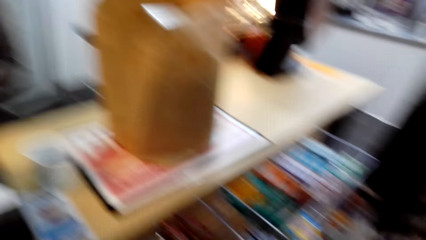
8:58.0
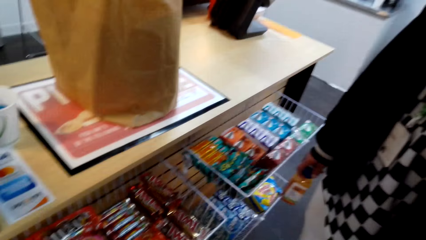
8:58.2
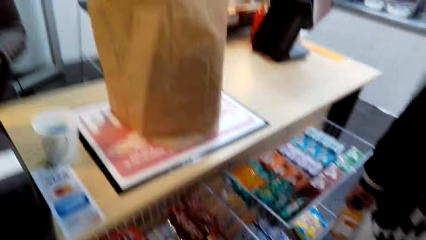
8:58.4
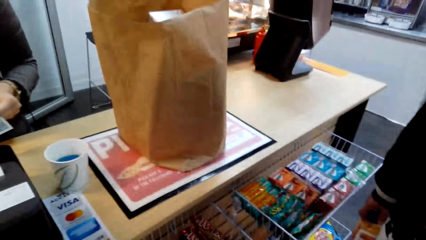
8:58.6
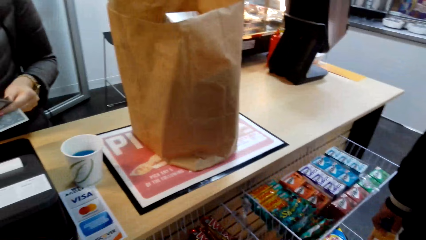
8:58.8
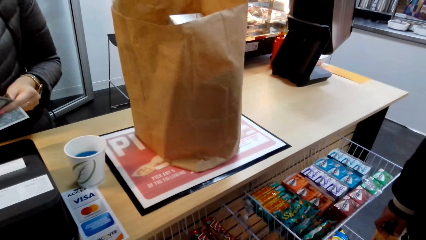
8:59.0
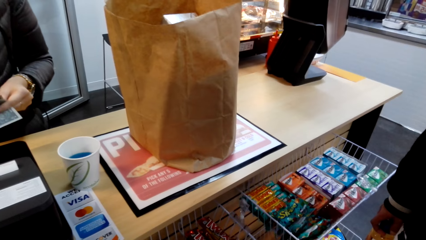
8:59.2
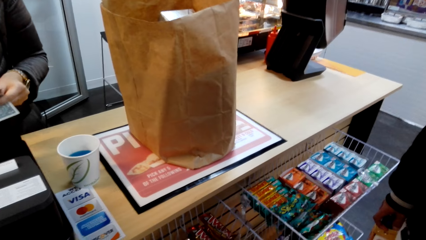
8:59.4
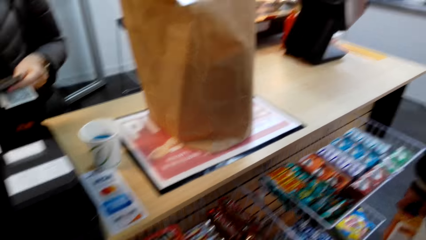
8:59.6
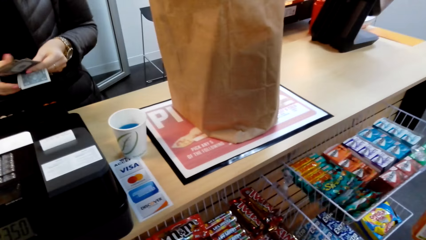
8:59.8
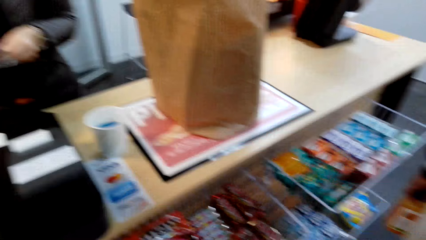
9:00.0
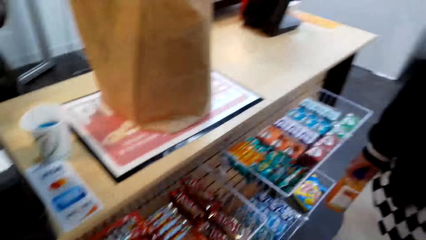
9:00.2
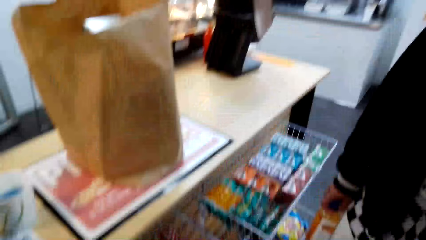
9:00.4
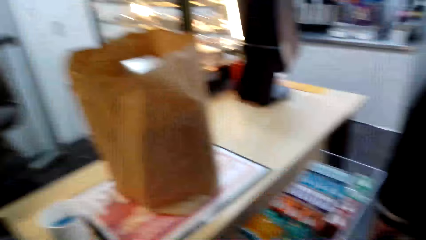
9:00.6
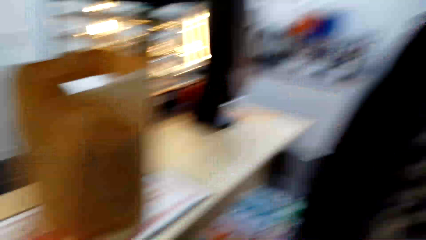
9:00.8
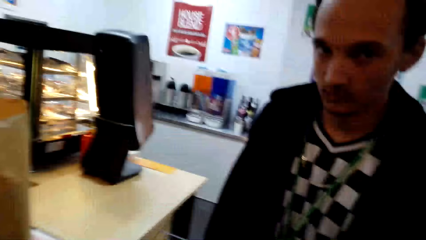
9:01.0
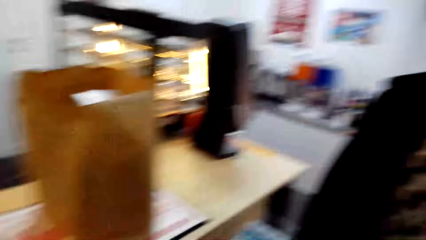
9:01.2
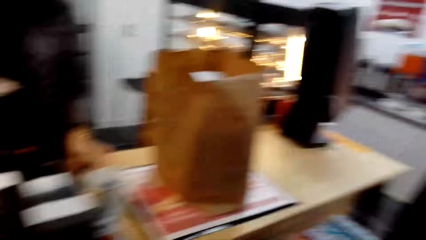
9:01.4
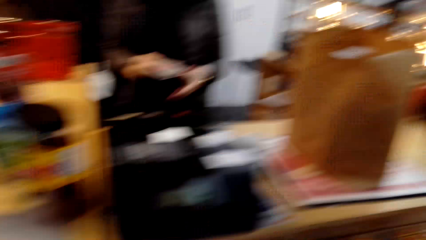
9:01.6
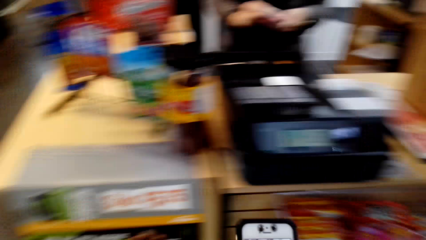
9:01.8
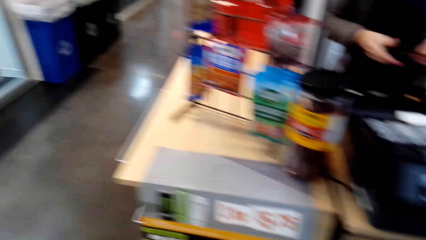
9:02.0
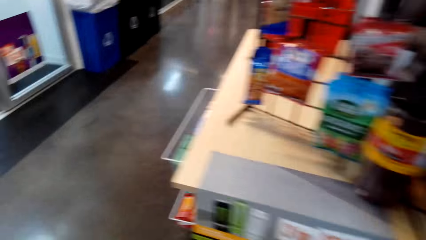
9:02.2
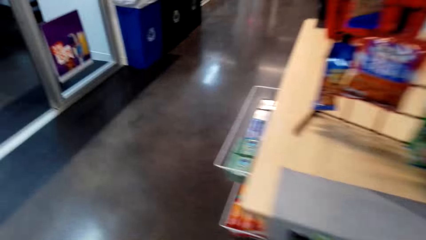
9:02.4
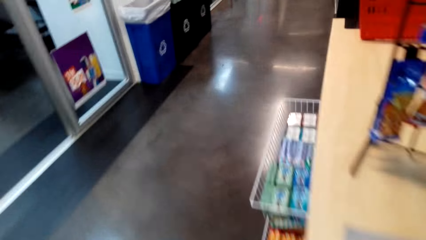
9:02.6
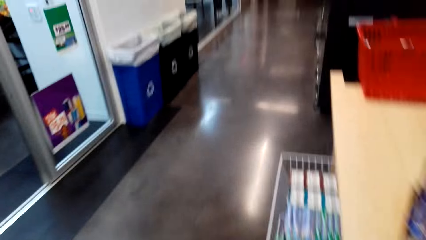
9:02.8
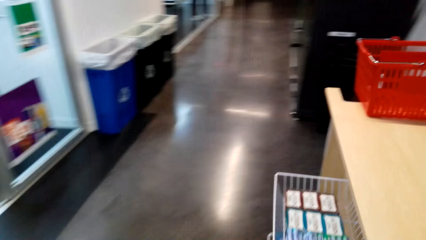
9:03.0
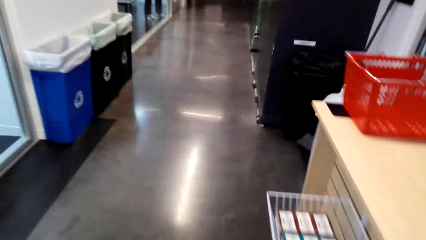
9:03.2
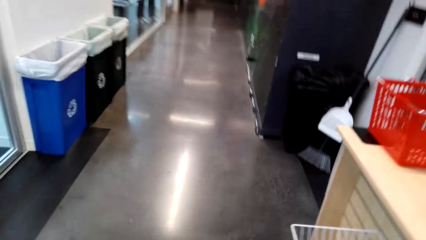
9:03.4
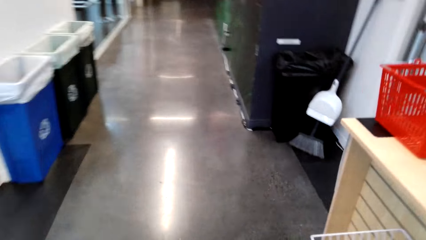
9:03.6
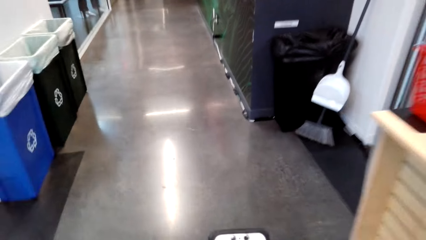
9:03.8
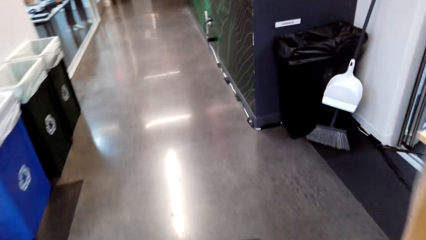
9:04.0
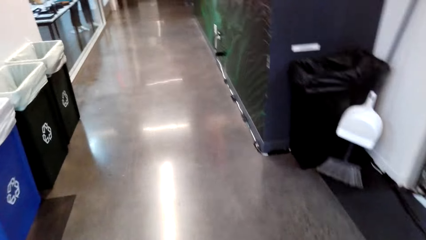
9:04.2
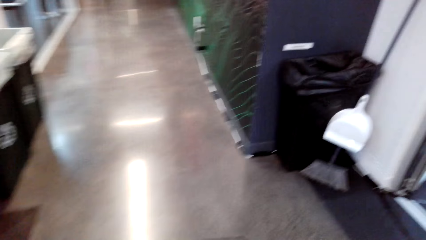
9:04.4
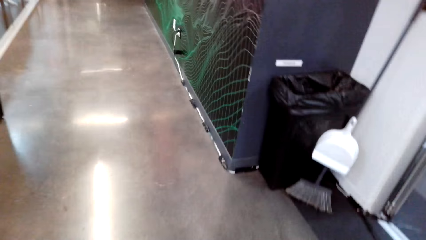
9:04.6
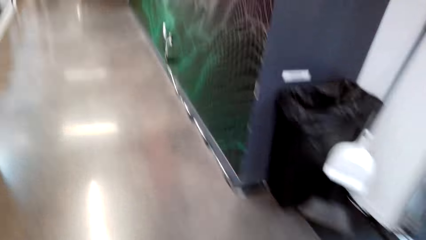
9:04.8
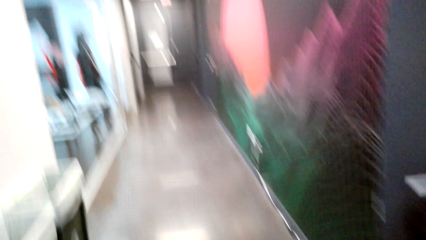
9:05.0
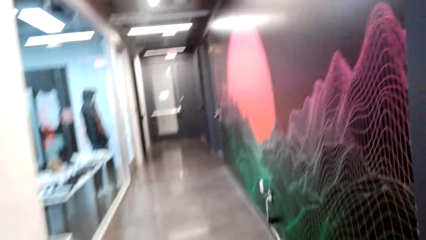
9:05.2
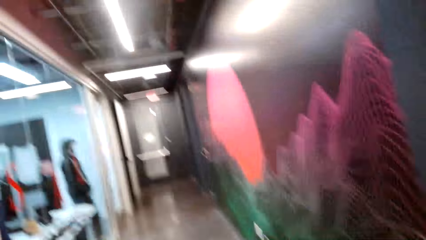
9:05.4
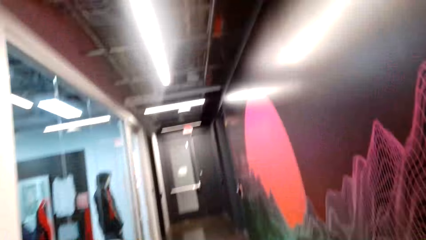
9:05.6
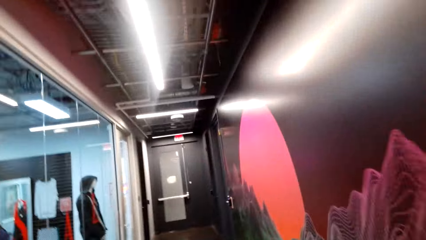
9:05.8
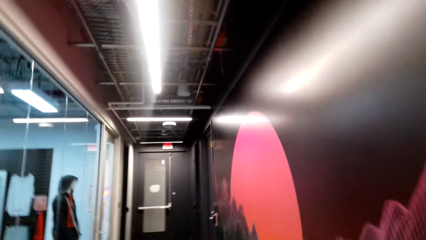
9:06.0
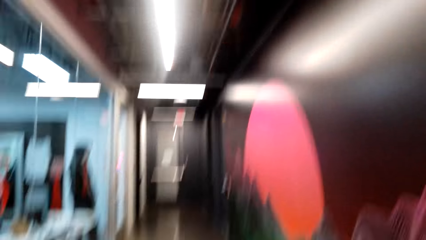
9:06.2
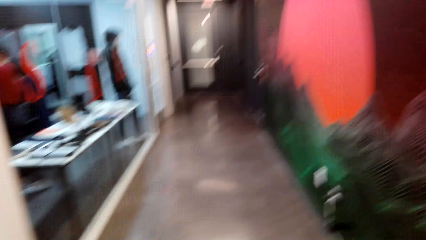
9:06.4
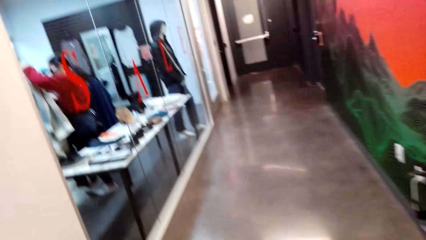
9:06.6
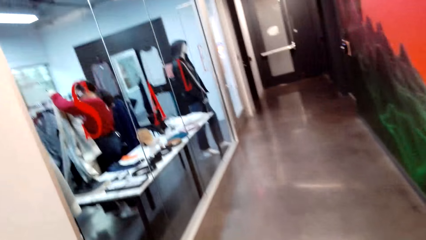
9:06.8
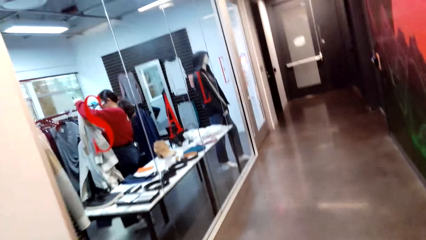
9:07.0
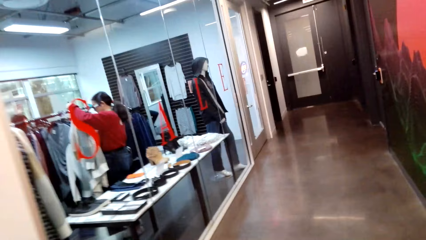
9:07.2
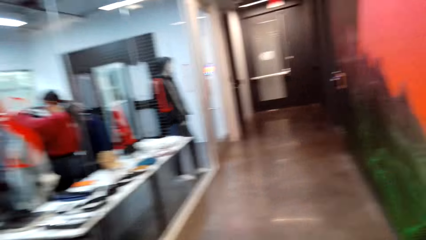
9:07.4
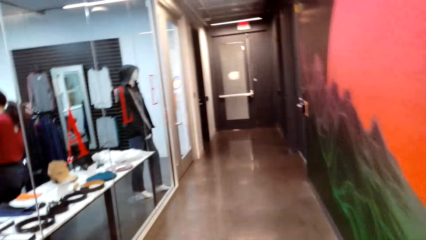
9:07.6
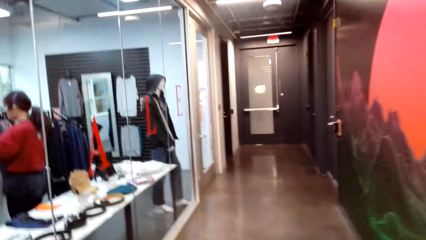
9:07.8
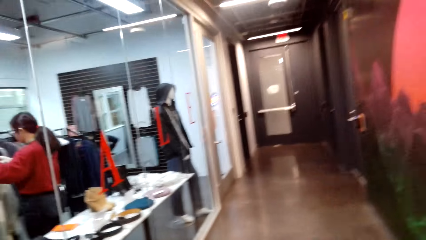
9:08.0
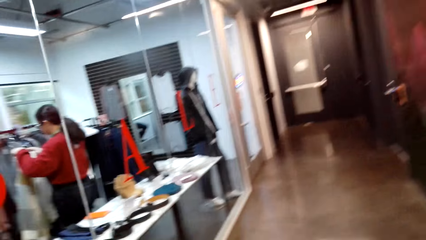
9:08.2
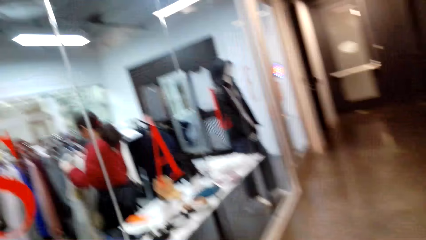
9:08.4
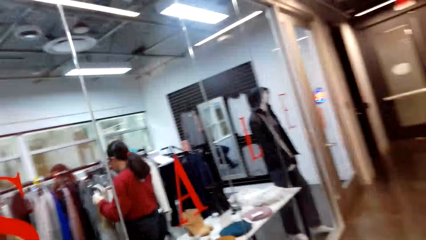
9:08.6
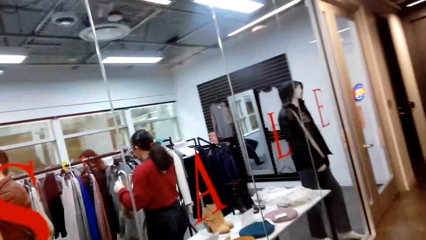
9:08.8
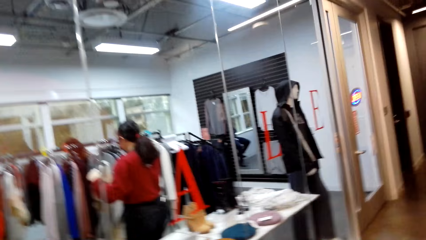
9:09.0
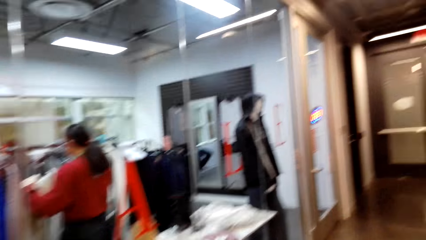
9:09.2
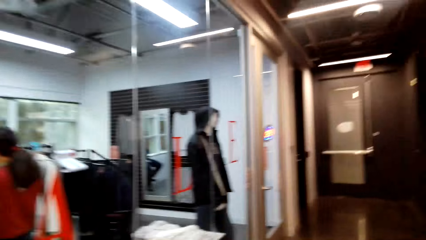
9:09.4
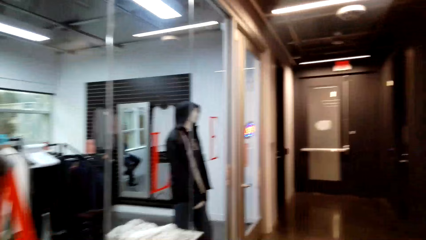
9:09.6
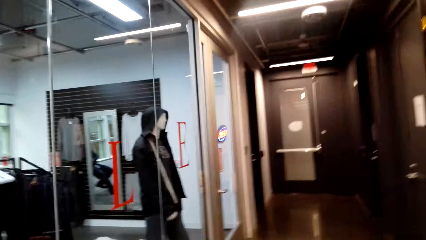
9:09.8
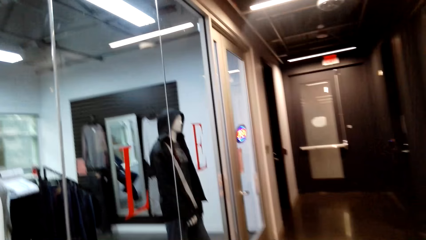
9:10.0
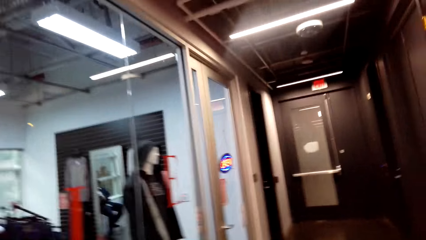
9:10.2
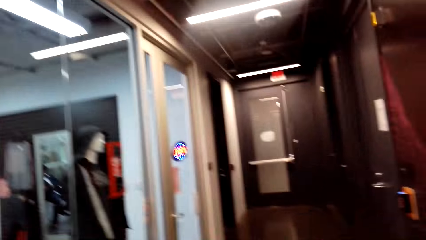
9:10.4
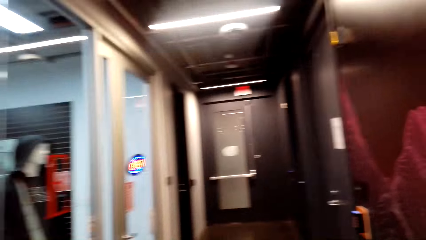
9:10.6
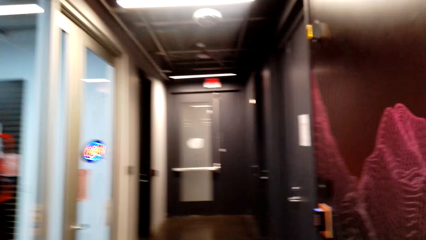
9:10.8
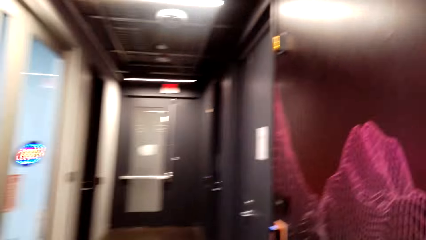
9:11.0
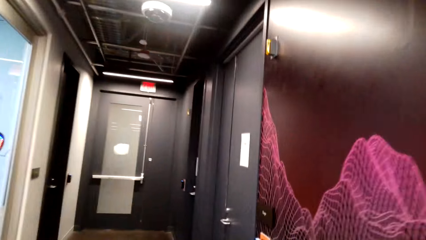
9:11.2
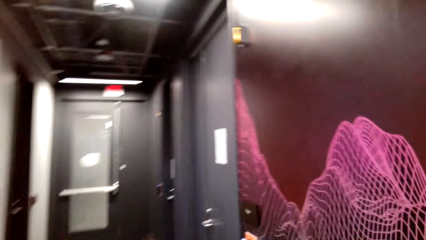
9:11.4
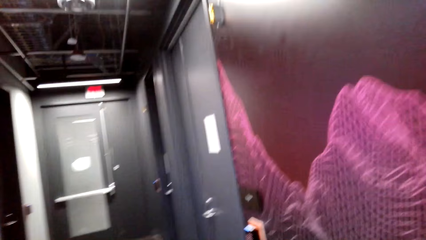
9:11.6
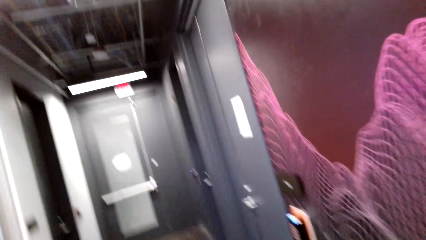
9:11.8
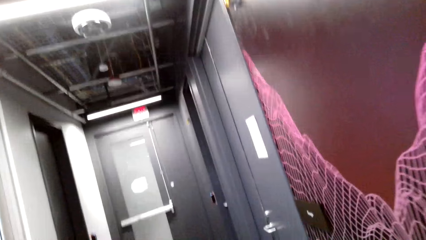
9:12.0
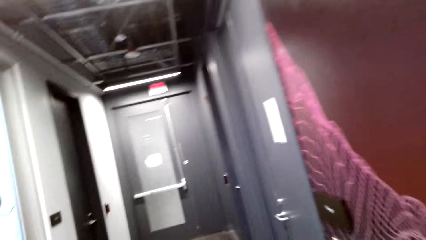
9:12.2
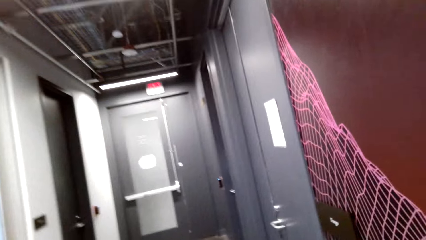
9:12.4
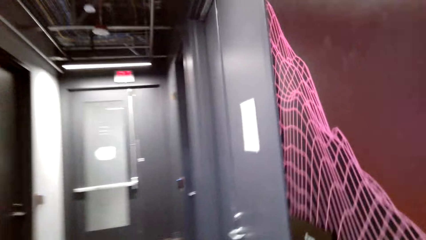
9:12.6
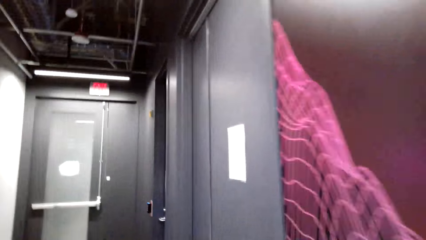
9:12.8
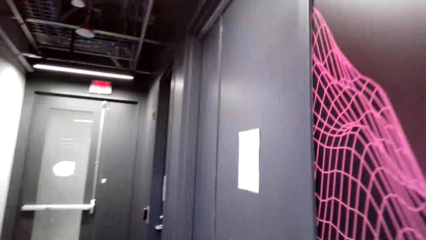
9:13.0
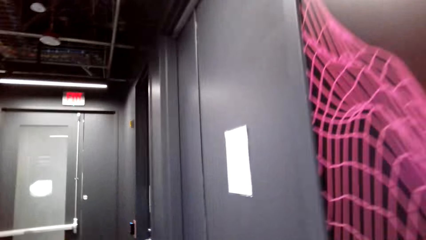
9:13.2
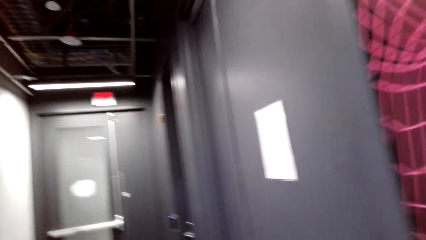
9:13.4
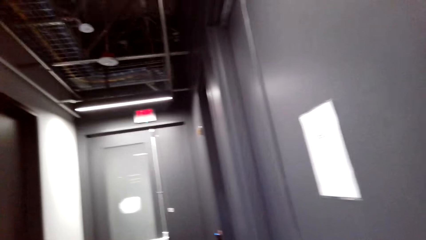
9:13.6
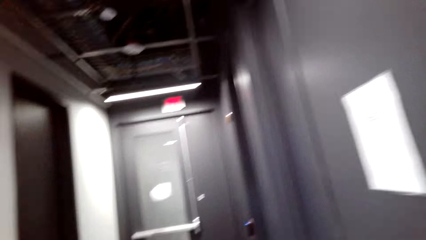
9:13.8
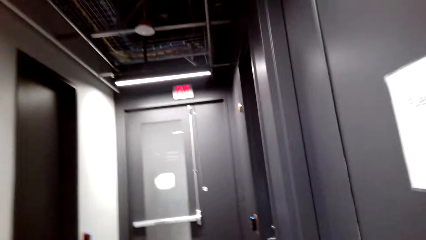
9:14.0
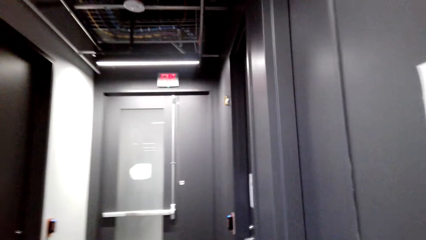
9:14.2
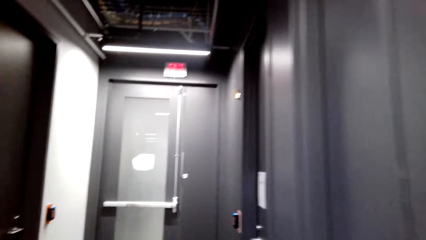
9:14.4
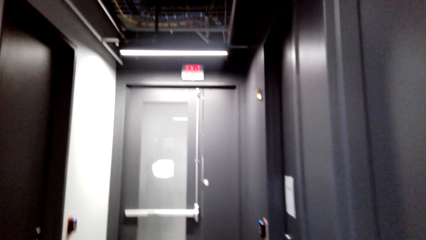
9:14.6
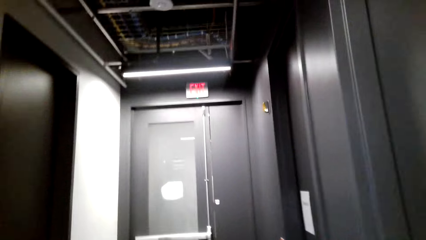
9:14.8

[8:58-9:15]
The camera wearer talks to a person. They dialogue with a lady. They walk in the supermarket.
